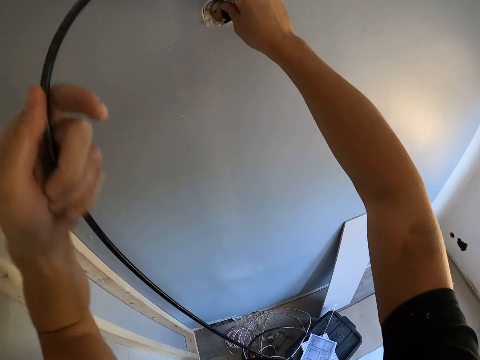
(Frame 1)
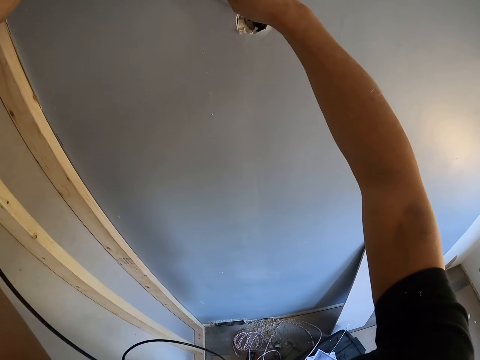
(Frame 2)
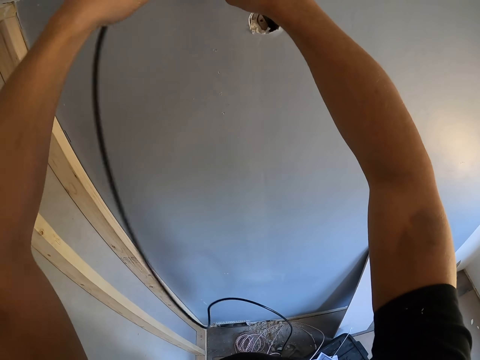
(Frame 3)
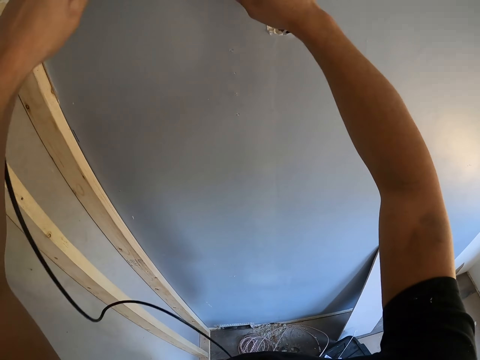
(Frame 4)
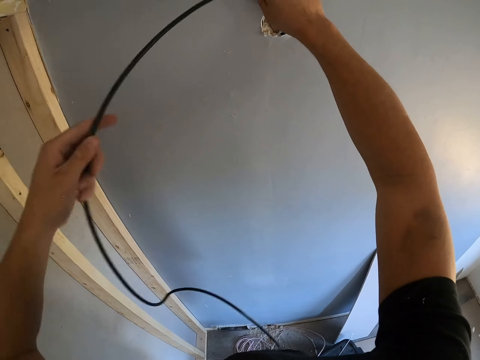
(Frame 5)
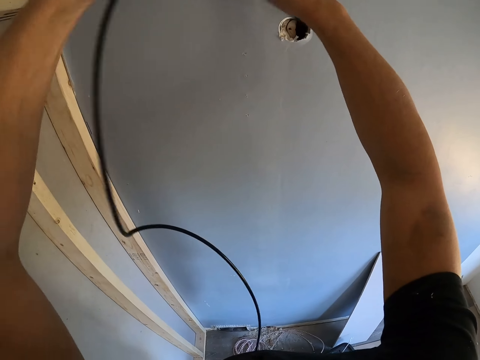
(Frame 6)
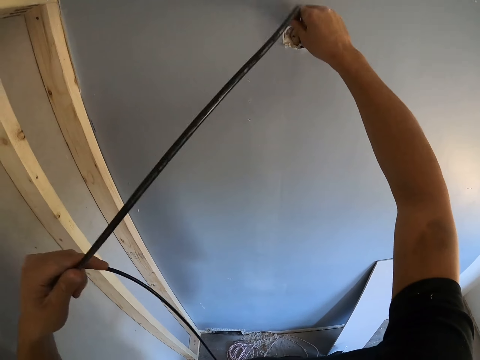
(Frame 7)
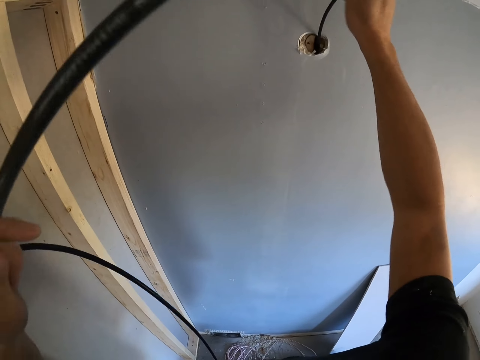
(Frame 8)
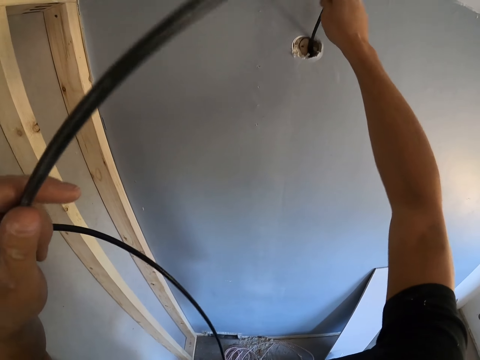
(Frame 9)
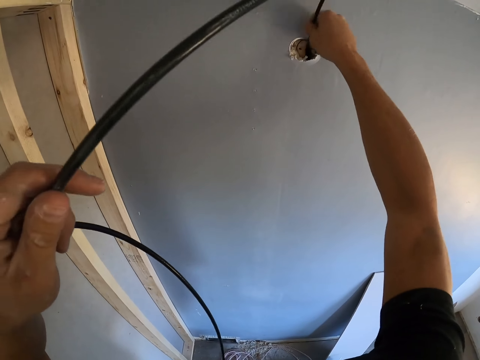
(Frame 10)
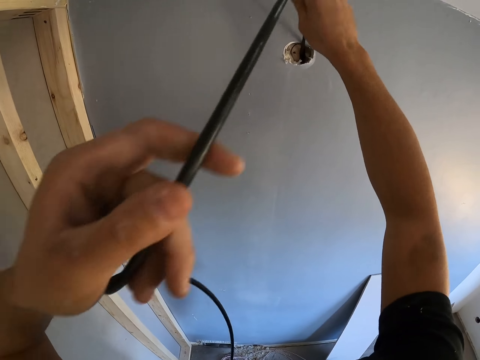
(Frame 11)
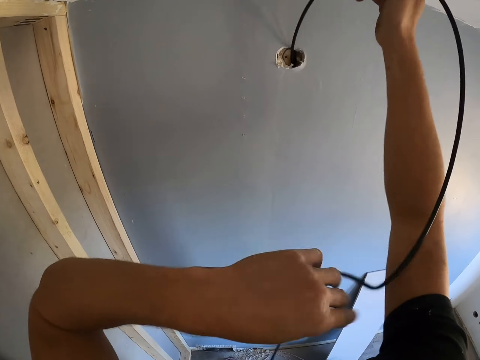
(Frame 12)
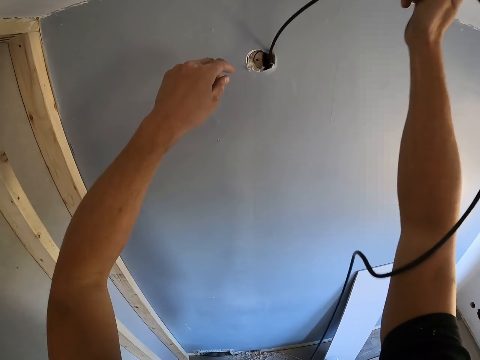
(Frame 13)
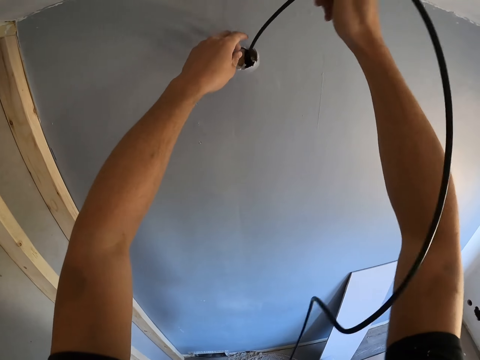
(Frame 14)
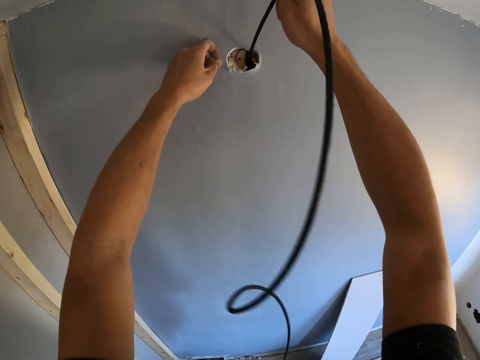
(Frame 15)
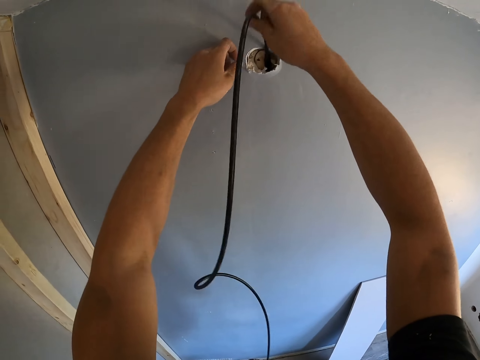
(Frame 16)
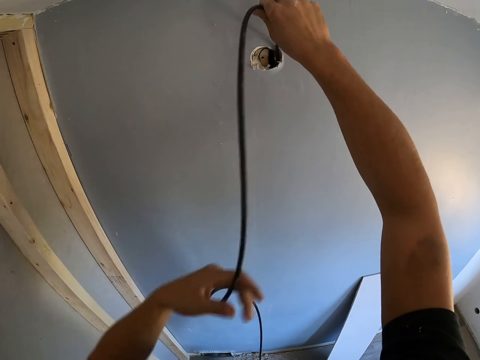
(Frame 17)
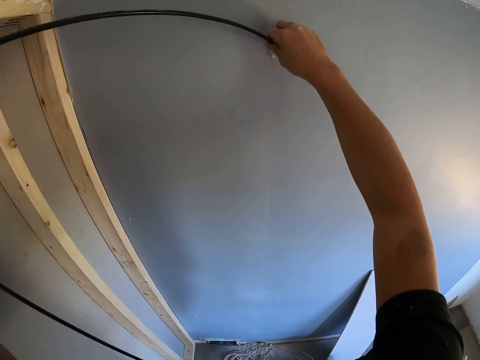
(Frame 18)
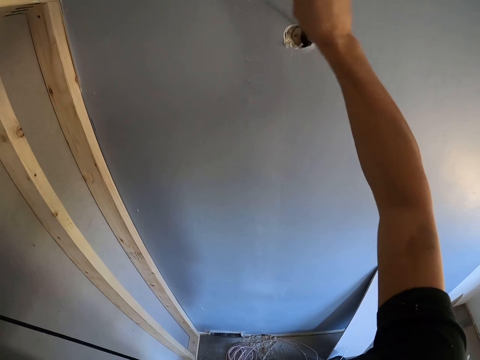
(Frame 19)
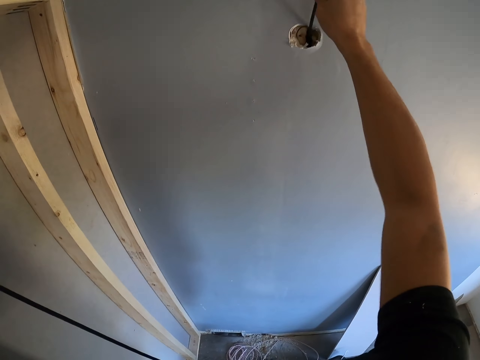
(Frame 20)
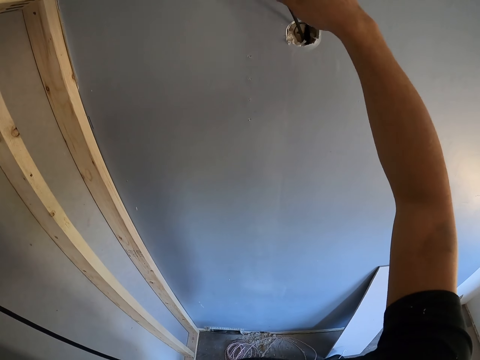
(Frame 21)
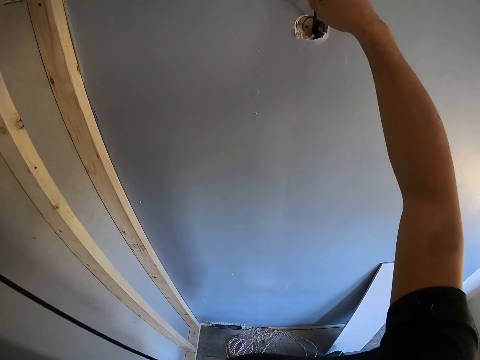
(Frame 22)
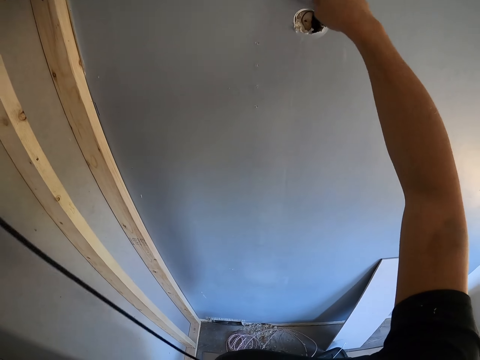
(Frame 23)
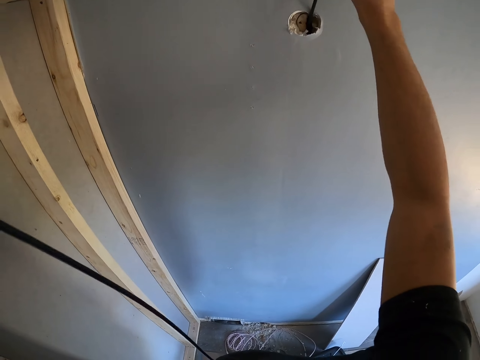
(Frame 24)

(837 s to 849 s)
The camera wearer holds the cable. They shake the cable. They straighten the cable.

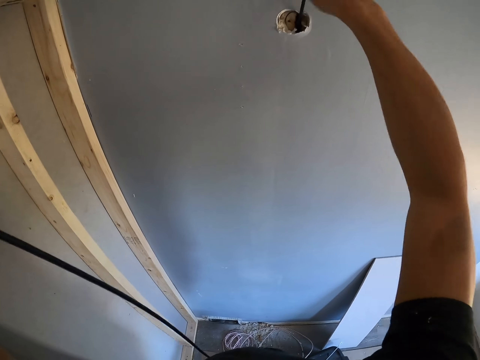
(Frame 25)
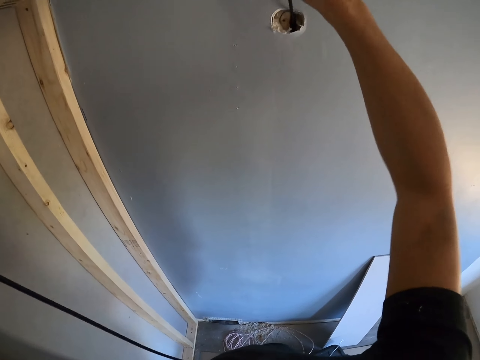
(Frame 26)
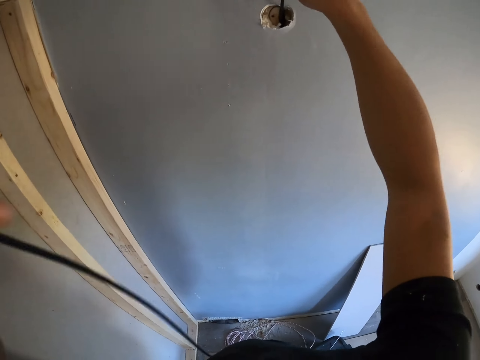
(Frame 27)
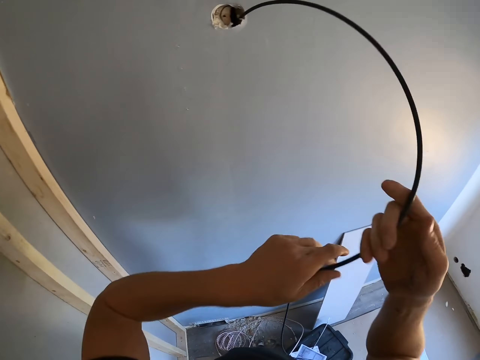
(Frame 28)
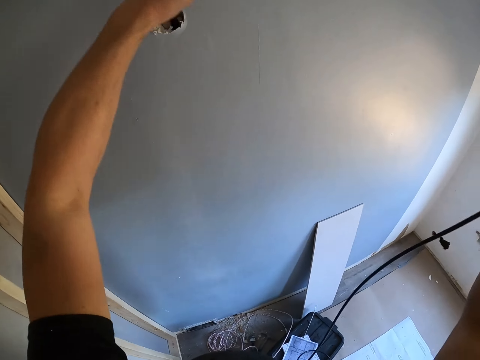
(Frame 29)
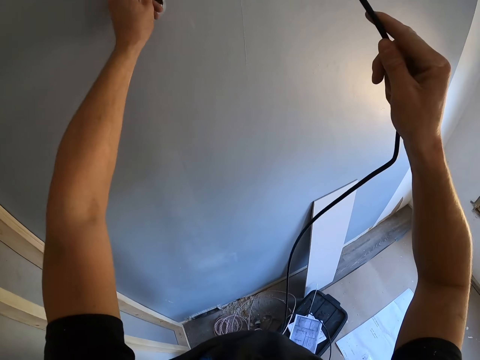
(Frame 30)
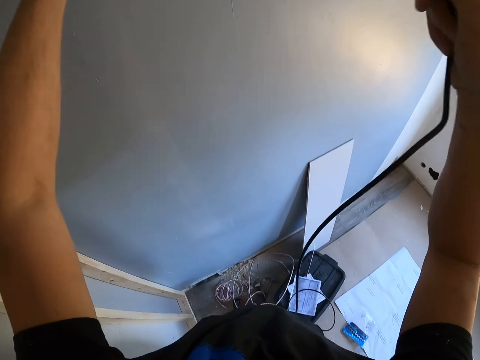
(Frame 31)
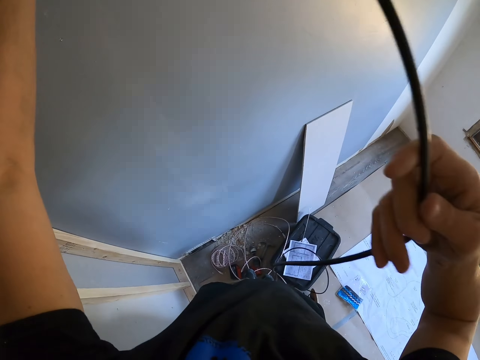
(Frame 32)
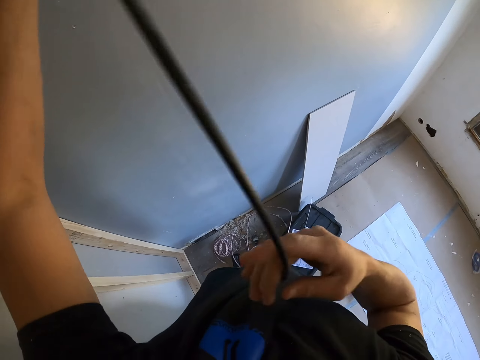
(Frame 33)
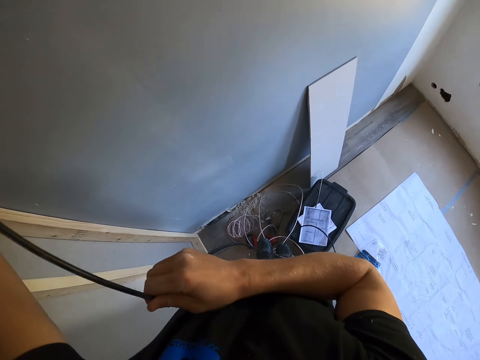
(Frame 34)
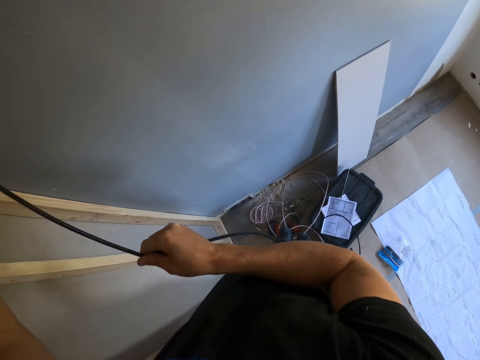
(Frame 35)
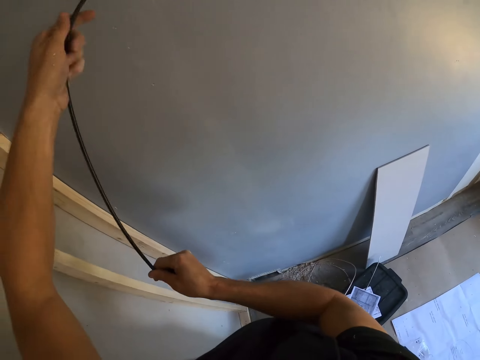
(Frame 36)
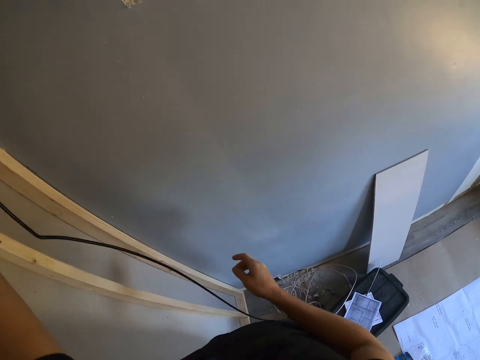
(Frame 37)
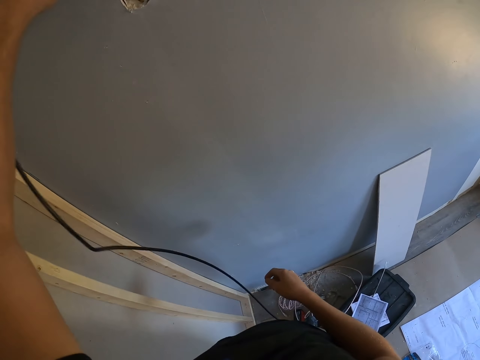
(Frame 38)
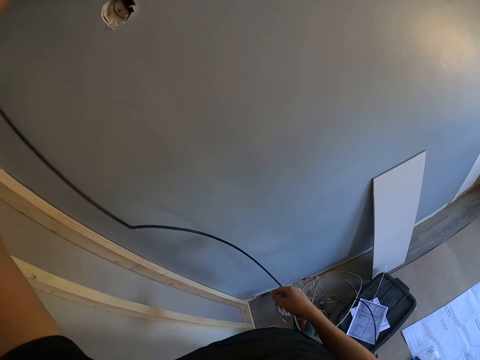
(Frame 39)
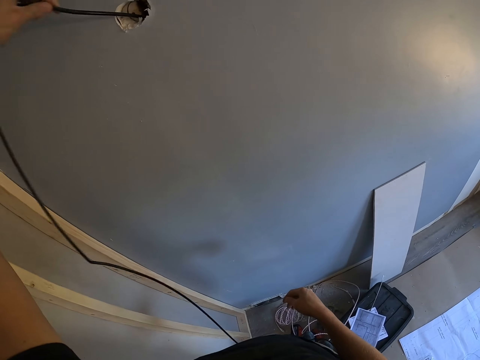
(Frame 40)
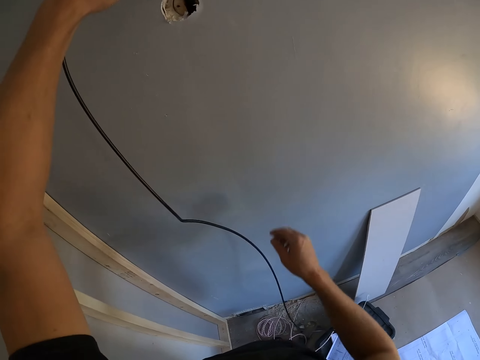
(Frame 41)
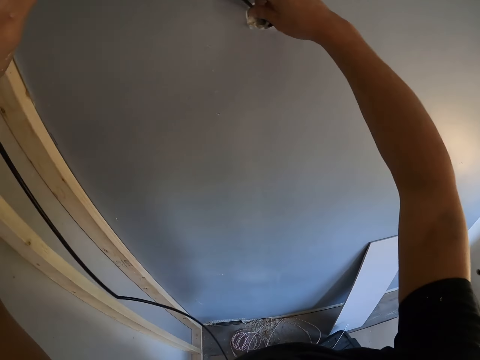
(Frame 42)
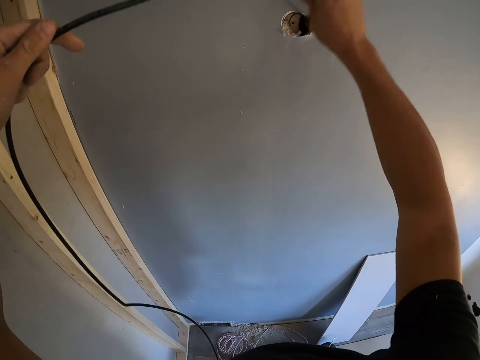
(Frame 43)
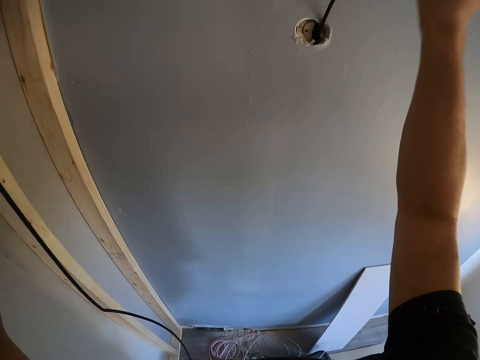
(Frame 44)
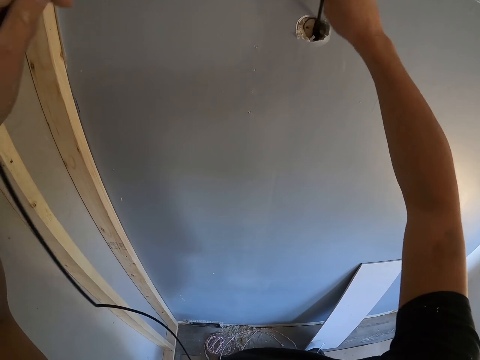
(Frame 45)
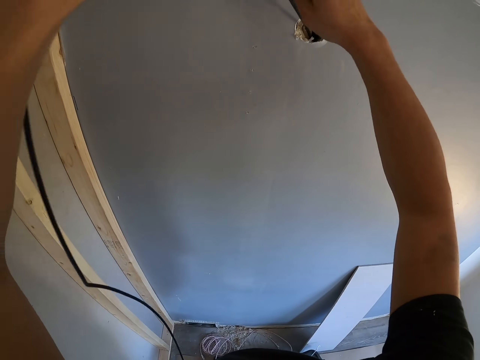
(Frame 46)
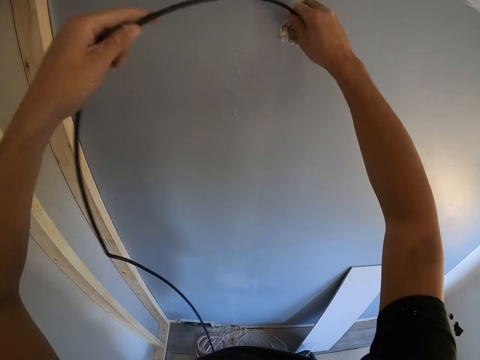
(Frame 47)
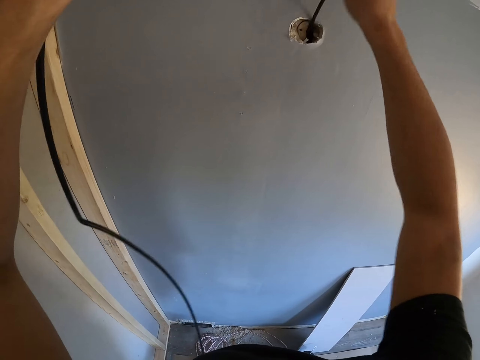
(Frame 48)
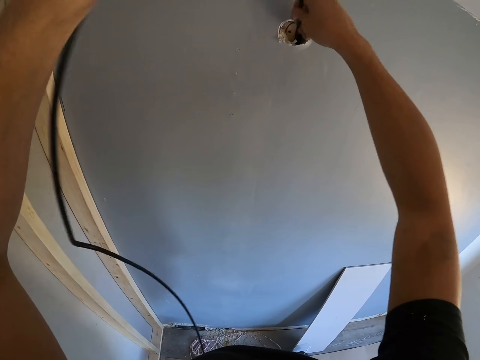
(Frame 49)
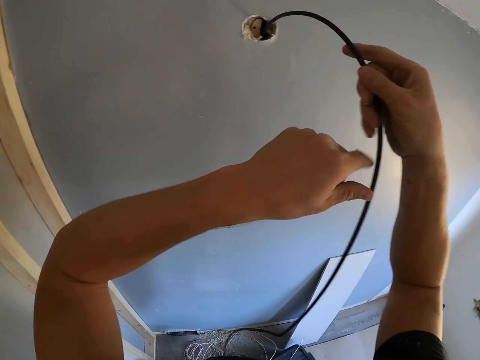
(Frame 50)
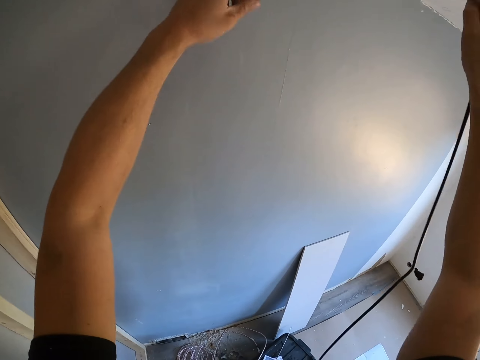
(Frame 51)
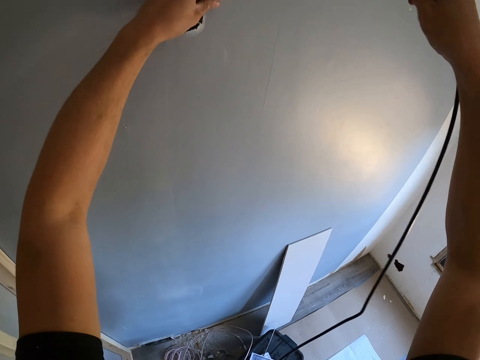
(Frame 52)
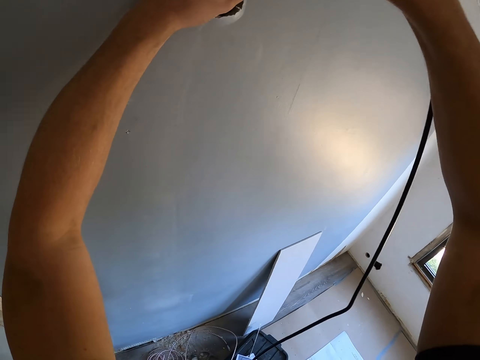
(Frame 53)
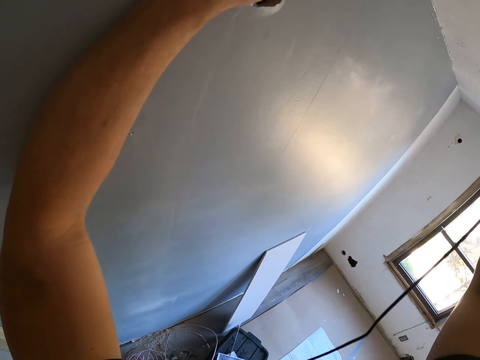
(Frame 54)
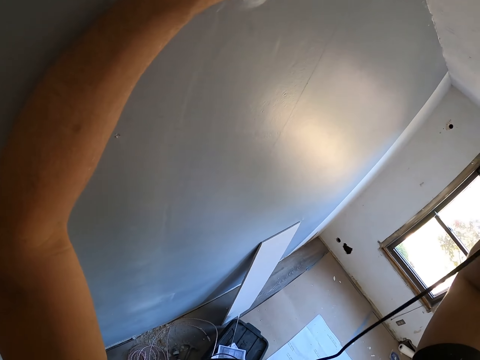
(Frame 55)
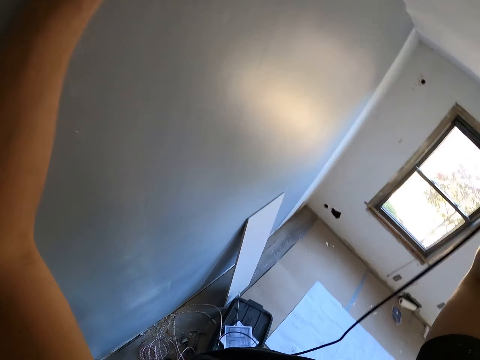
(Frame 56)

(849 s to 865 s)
The camera wearer holds the cable with the other hand. They do so again. They push the cable through the wall. They hold the cable with the other hand.
